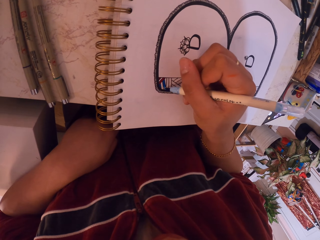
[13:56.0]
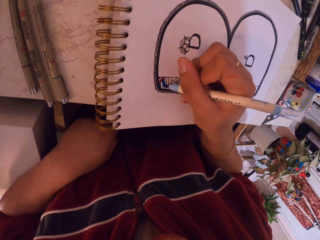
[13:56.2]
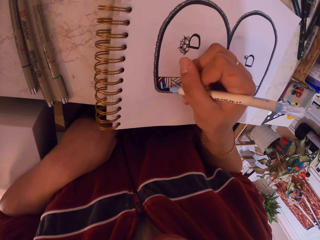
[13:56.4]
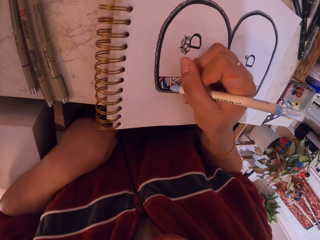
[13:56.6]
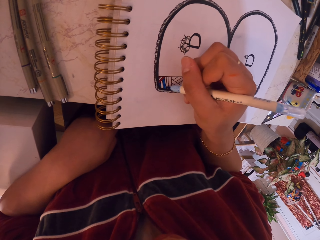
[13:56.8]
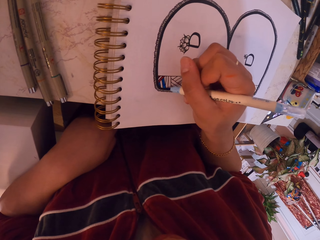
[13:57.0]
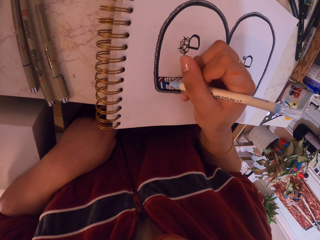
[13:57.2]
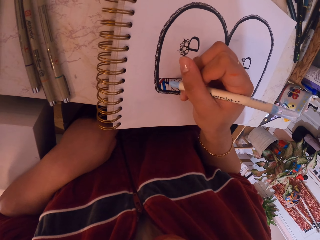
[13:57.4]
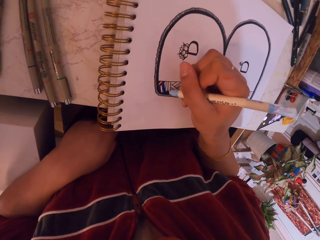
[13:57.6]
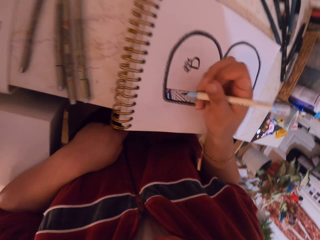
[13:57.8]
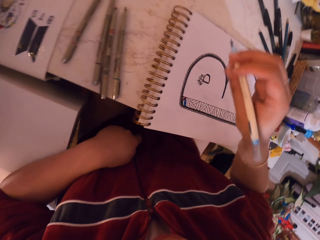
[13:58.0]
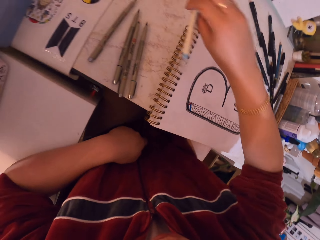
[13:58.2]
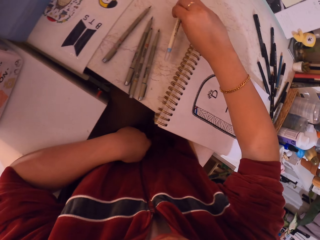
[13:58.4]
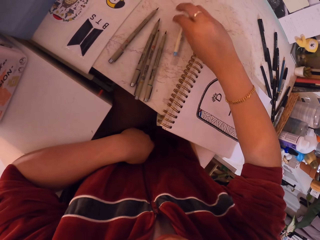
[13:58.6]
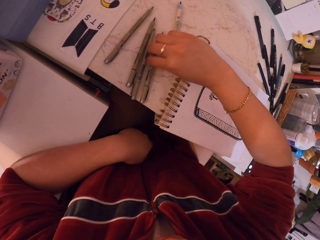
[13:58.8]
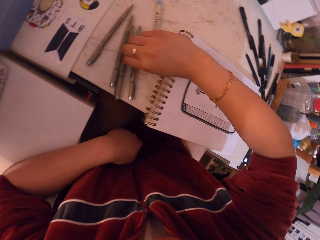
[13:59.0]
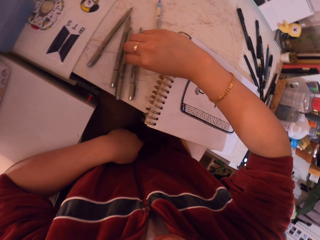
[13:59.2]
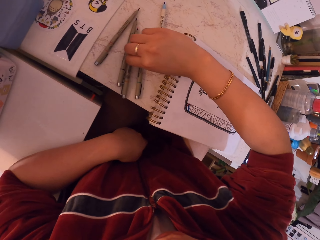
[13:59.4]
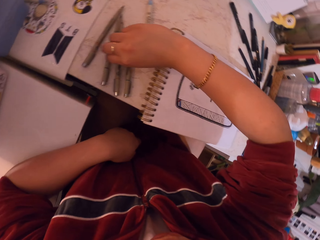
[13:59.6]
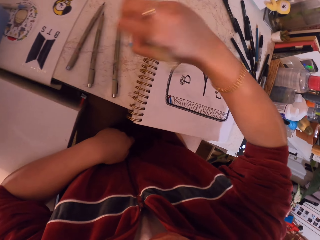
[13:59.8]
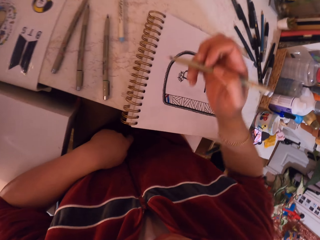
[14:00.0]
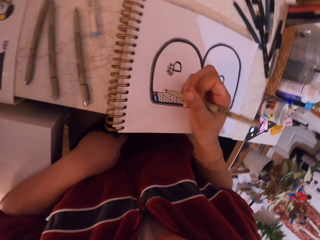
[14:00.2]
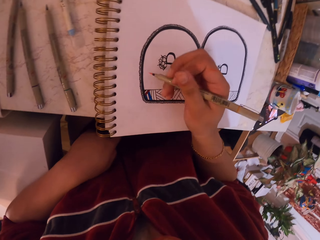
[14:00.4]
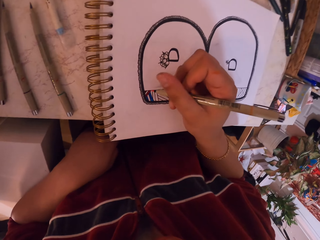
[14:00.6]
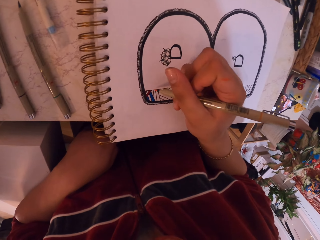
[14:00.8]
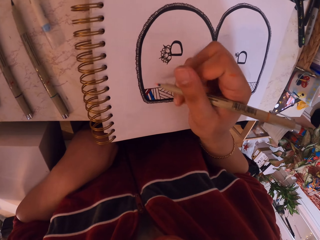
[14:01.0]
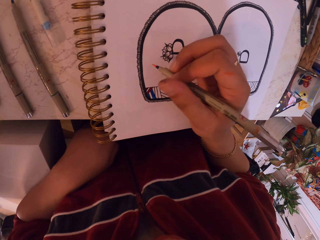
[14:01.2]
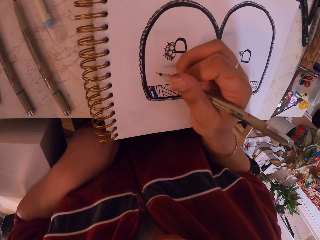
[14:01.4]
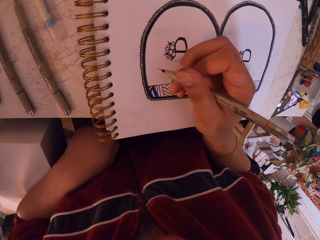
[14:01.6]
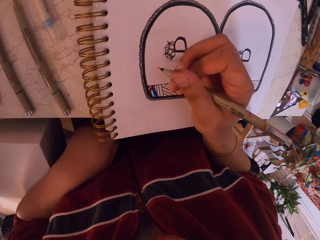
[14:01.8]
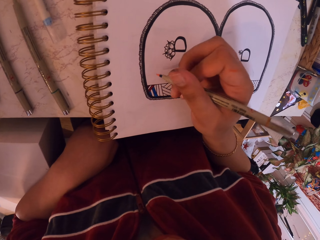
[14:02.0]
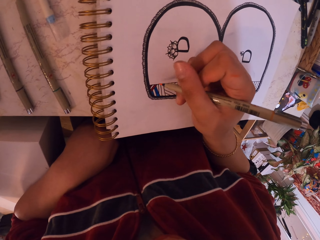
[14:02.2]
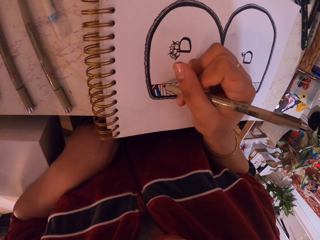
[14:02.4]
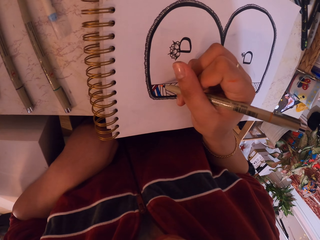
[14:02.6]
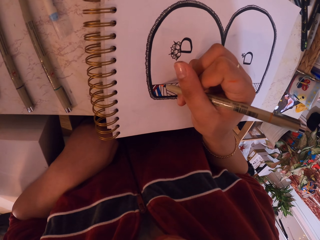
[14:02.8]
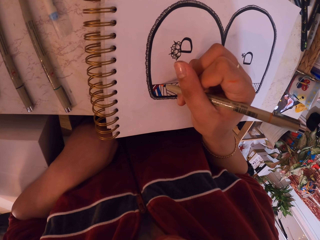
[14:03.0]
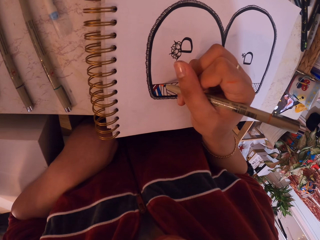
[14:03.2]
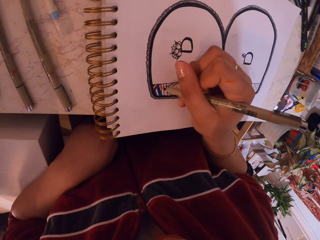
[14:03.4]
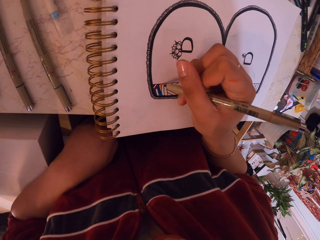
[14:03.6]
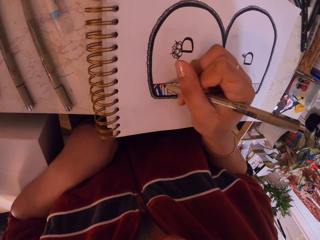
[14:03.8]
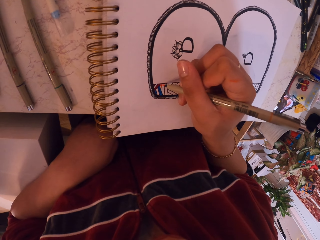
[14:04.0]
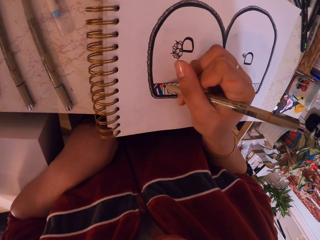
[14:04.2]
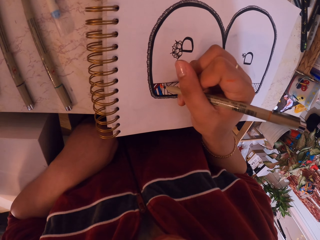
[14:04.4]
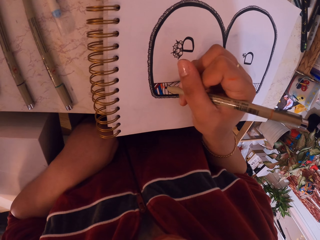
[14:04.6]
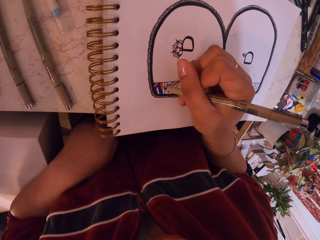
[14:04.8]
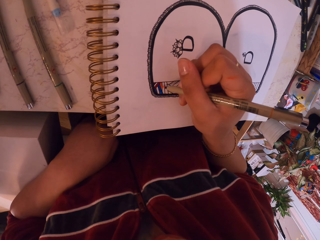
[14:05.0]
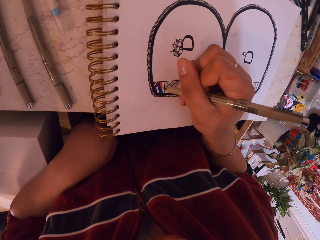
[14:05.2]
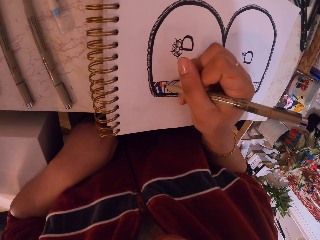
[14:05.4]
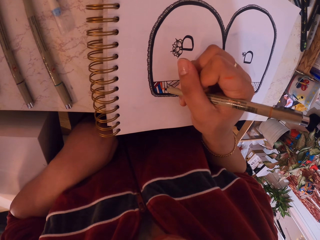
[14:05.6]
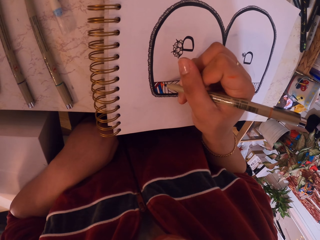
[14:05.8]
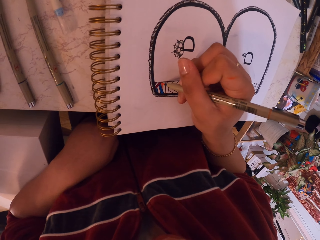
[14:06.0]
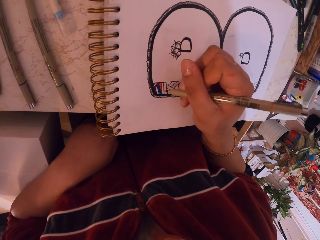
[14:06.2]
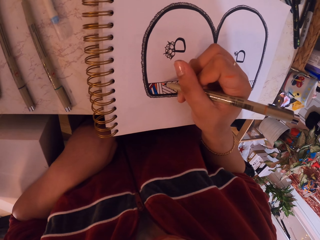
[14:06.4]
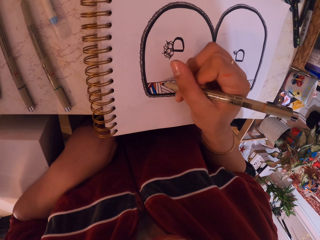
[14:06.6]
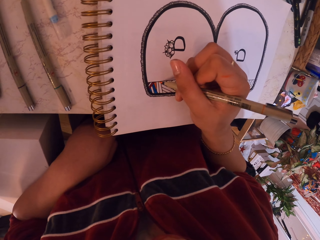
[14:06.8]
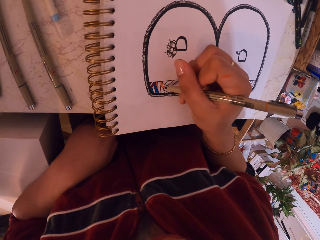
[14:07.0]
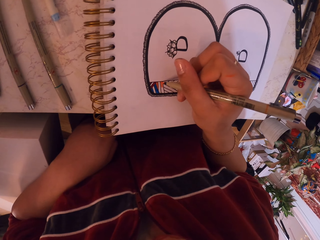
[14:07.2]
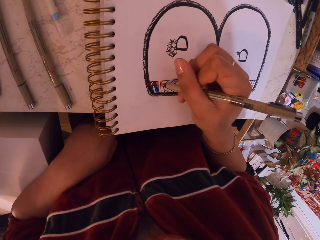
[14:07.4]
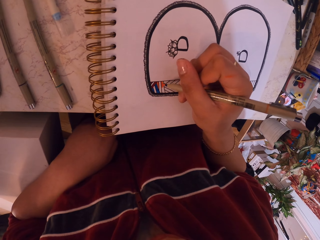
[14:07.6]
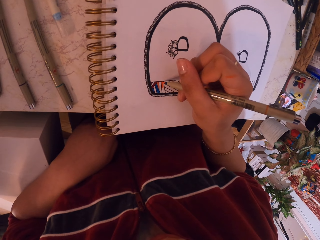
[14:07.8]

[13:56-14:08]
The camera wearer removes their hand from the drawing book. They drop the paint pen on the table. They pick the paint pen from the table. They move their hand towards the drawing book. They paint the drawing on the drawing book with the pen.

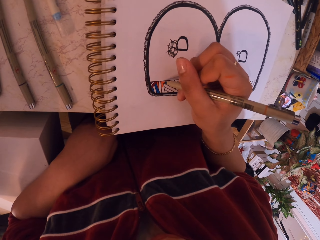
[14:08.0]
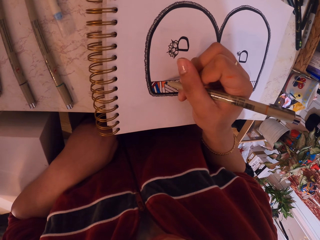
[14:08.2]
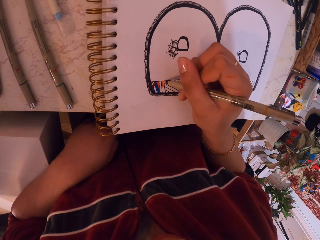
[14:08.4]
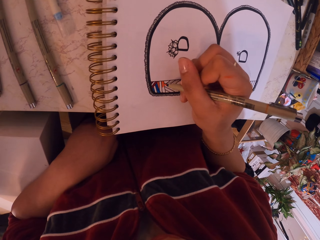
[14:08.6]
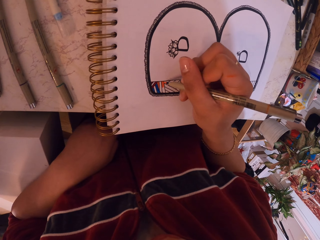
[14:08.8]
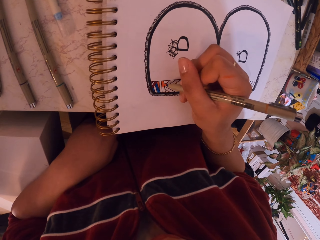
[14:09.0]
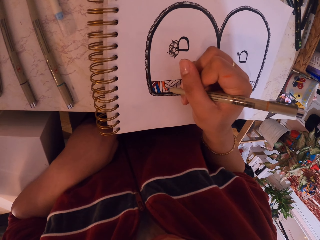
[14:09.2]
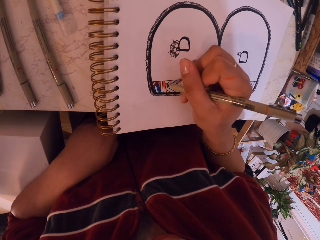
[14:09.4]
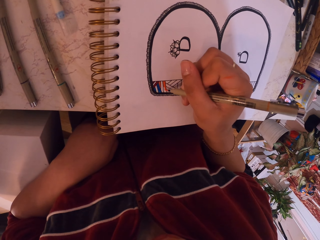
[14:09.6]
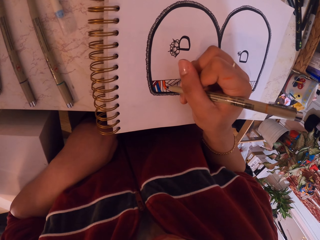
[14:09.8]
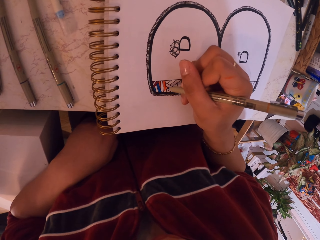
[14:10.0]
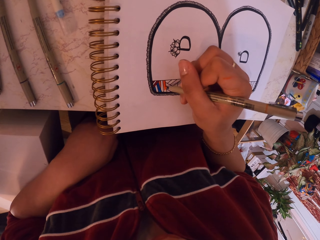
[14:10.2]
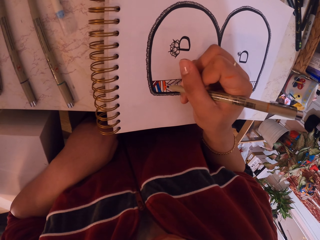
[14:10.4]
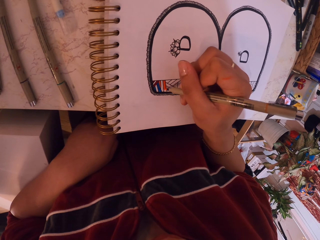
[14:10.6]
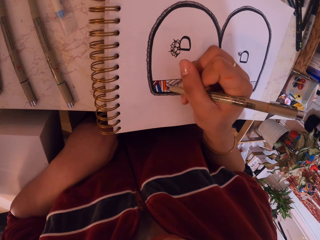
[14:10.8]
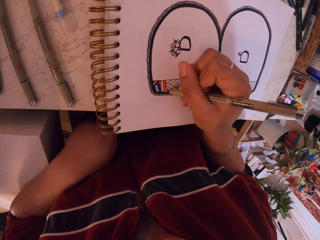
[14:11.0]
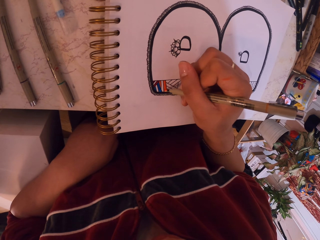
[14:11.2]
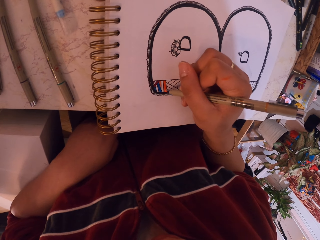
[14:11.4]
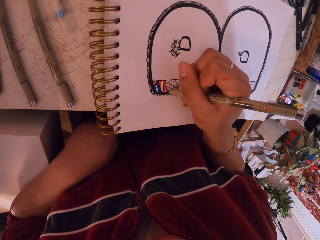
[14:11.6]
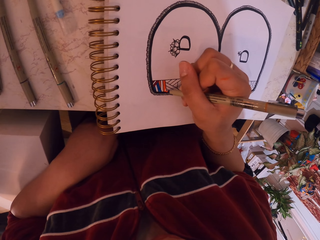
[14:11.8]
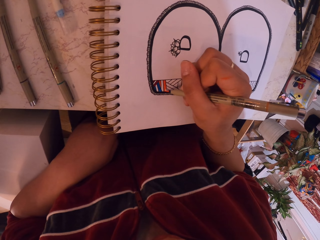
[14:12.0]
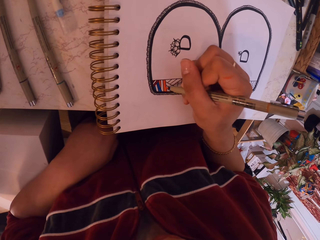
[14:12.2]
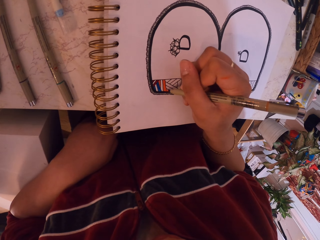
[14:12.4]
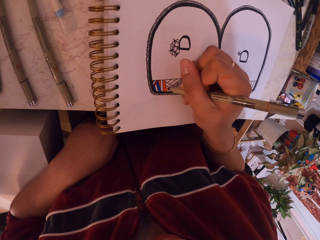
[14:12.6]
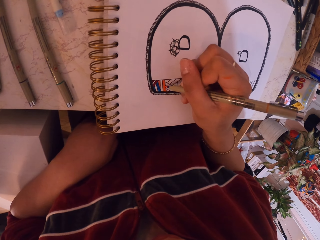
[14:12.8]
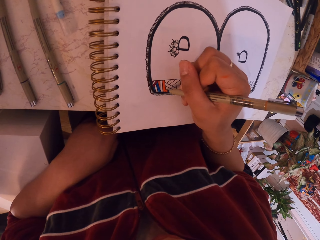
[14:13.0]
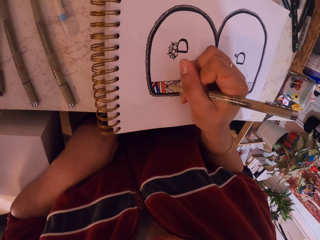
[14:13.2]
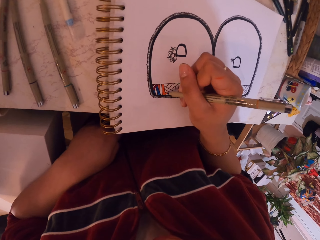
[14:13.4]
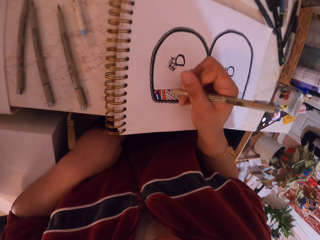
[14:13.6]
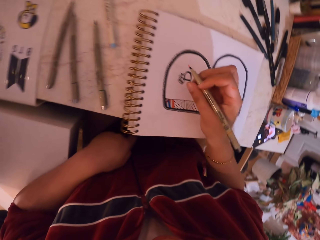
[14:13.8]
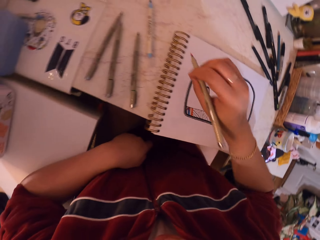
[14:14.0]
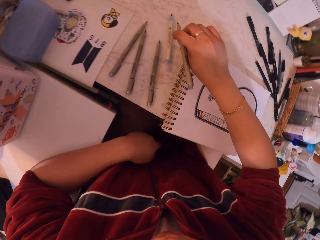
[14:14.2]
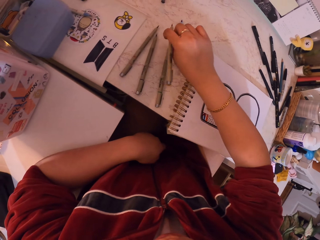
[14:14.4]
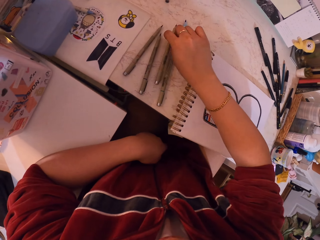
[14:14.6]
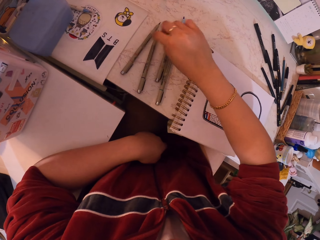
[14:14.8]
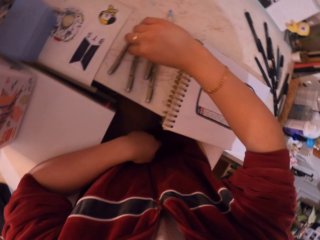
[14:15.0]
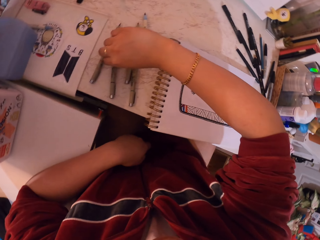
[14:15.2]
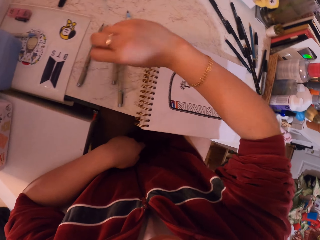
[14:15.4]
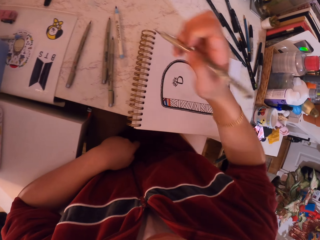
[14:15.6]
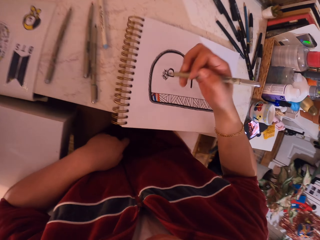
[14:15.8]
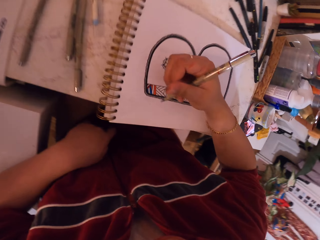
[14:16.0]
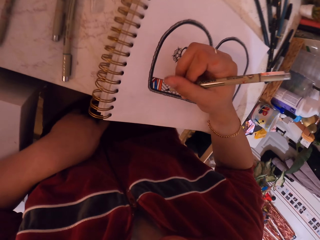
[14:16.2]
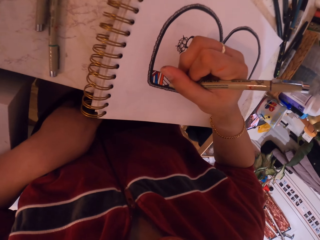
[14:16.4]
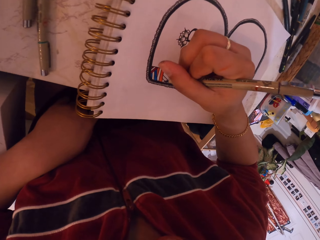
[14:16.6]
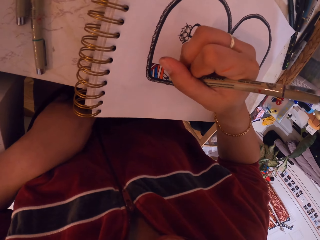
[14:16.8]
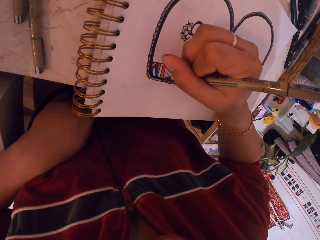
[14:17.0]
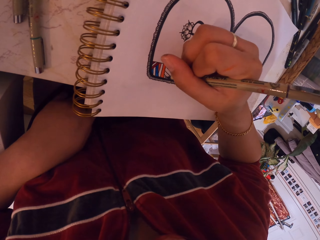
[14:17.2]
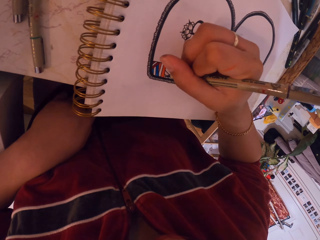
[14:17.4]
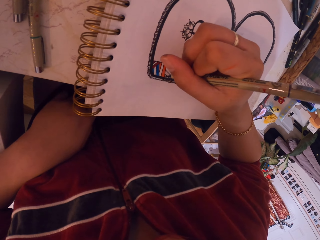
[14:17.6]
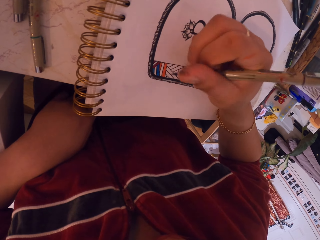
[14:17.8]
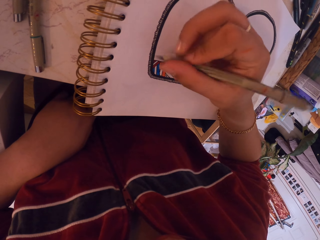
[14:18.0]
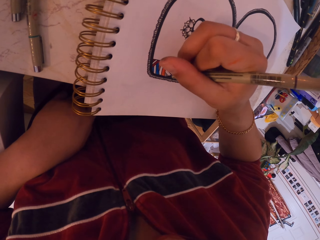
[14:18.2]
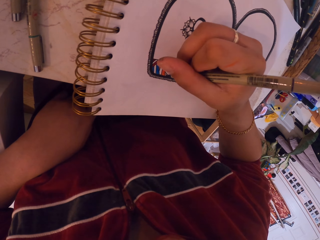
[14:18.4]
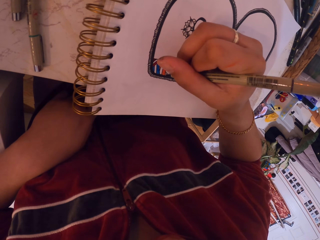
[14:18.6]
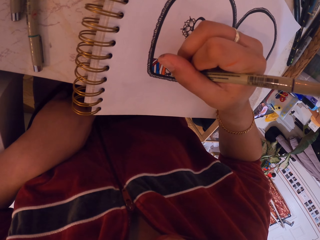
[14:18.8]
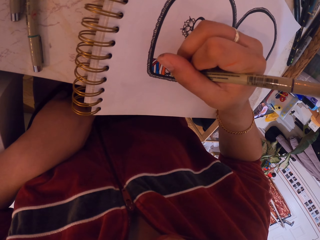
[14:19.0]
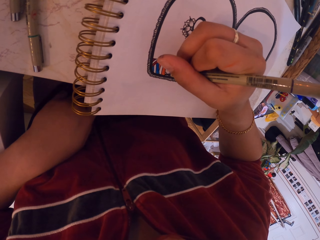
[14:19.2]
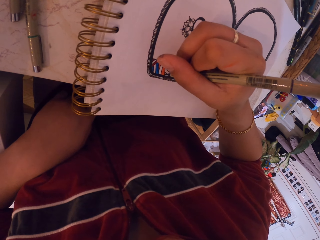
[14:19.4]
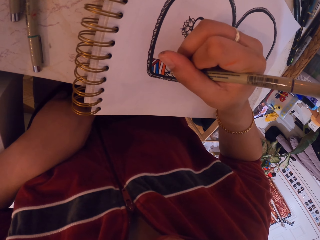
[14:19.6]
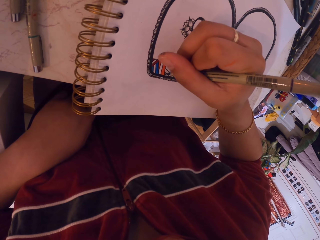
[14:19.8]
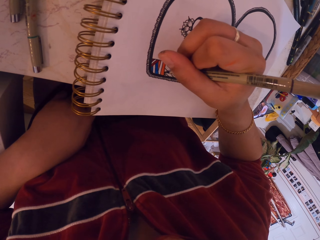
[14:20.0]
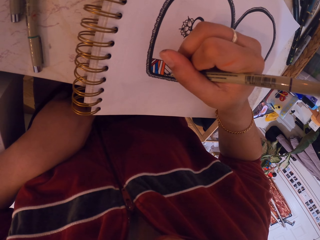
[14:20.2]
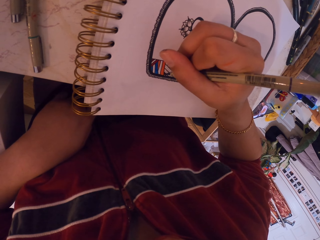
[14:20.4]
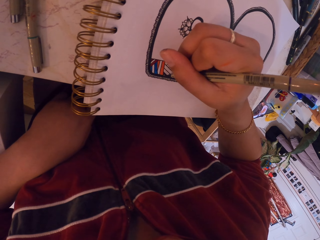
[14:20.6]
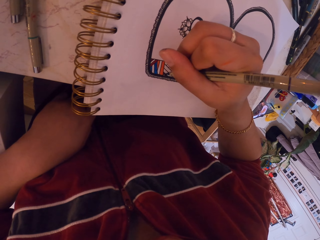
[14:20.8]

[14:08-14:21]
The camera wearer removes their hand from the drawing book. They drop the paint pen on the table. They pick the paint pen from the table. They move their hand towards the drawing book. They paint the drawing on the drawing book with the pen.
